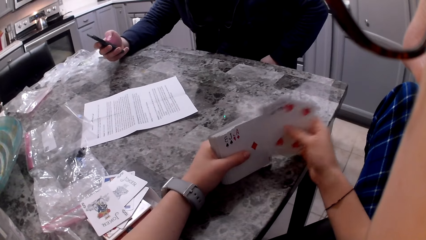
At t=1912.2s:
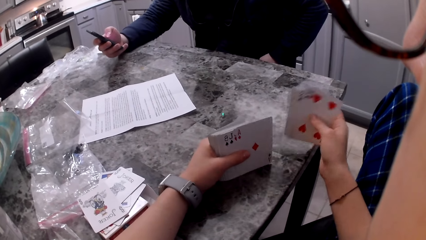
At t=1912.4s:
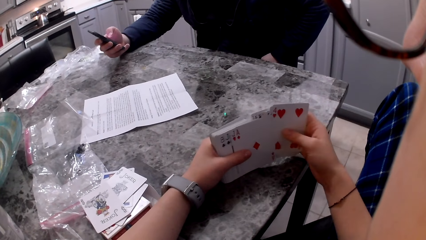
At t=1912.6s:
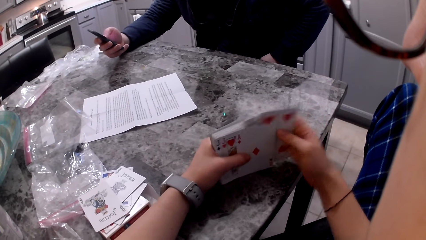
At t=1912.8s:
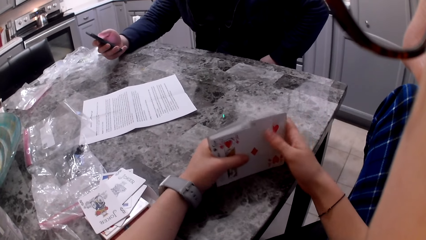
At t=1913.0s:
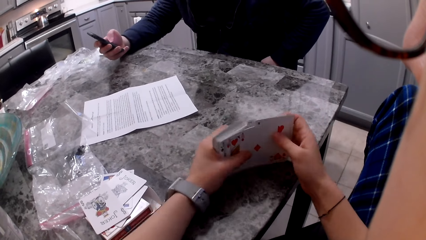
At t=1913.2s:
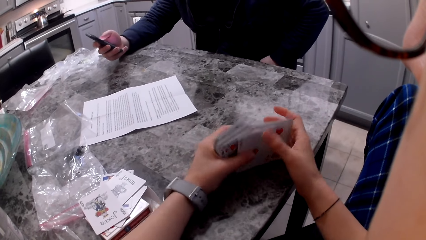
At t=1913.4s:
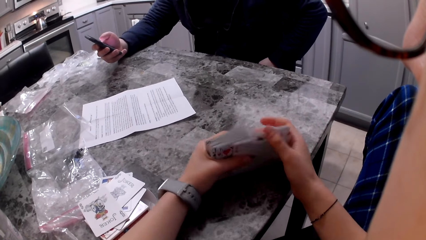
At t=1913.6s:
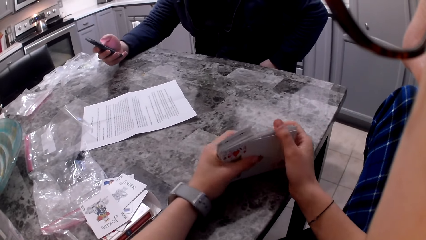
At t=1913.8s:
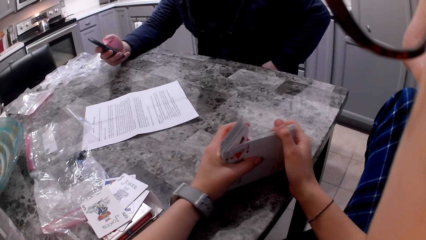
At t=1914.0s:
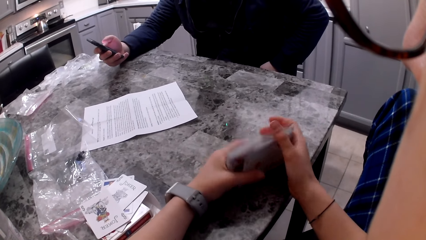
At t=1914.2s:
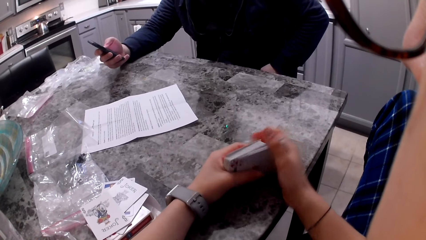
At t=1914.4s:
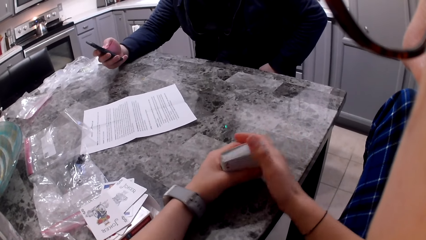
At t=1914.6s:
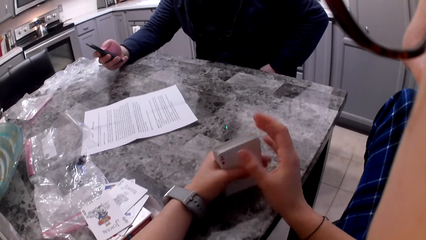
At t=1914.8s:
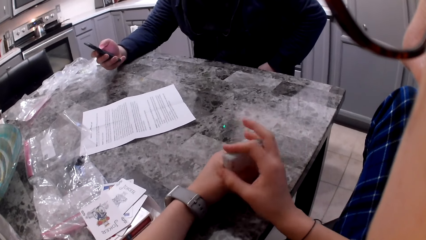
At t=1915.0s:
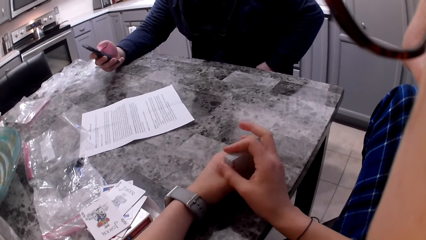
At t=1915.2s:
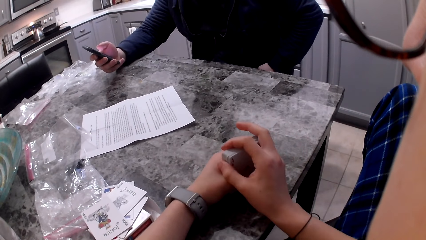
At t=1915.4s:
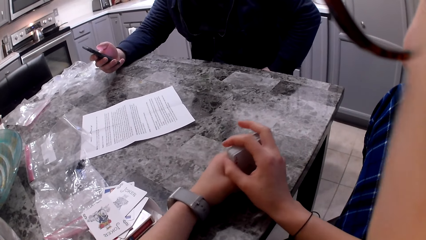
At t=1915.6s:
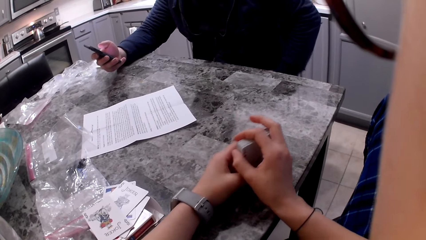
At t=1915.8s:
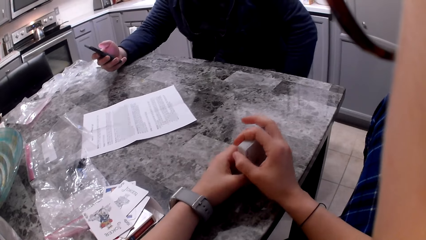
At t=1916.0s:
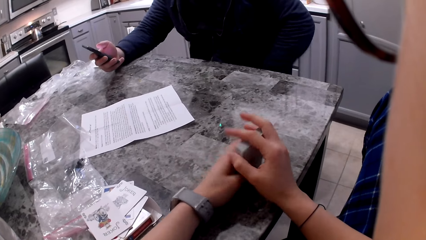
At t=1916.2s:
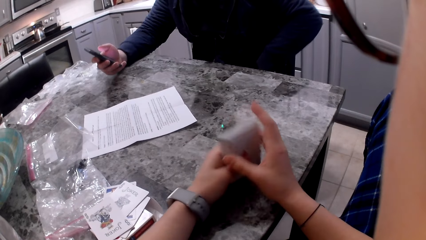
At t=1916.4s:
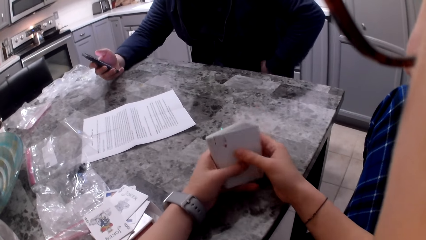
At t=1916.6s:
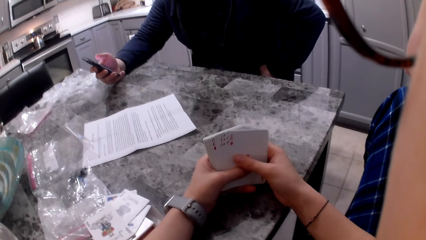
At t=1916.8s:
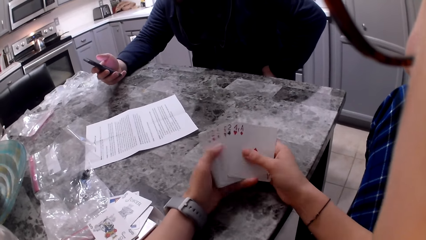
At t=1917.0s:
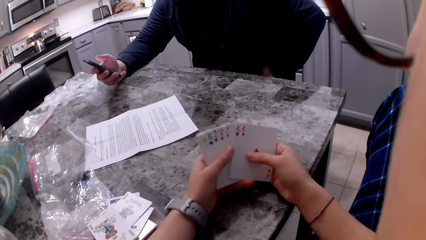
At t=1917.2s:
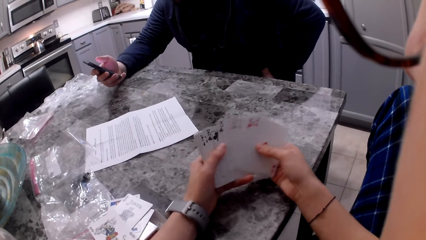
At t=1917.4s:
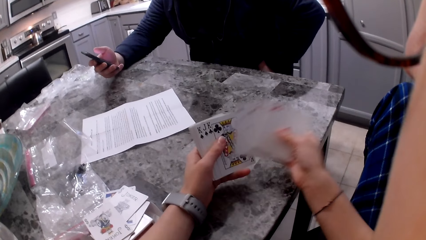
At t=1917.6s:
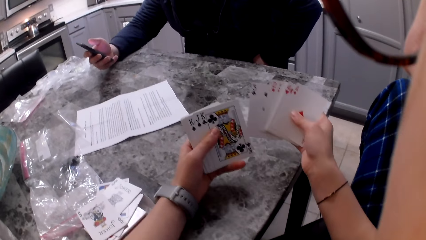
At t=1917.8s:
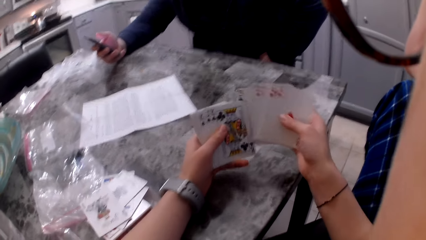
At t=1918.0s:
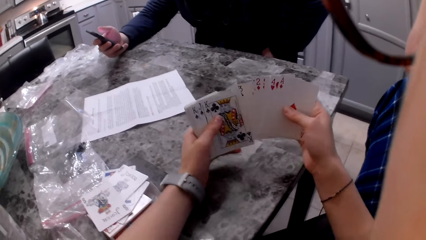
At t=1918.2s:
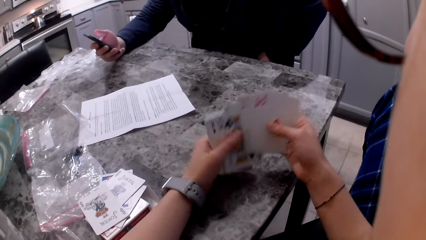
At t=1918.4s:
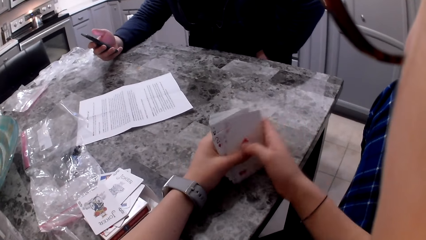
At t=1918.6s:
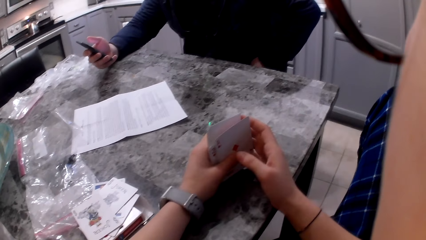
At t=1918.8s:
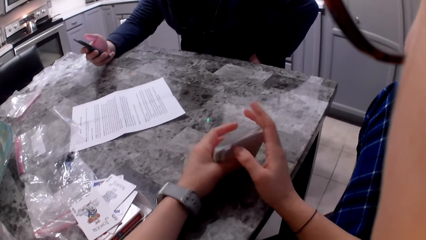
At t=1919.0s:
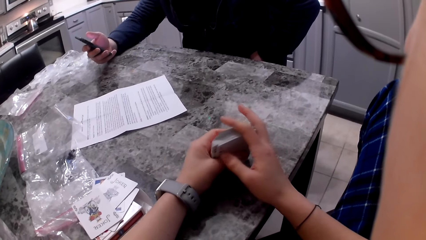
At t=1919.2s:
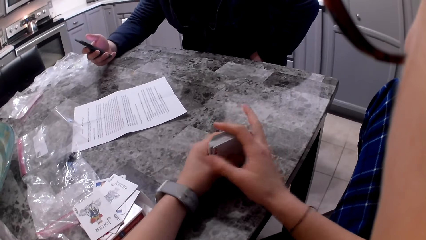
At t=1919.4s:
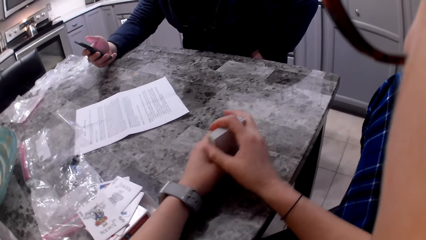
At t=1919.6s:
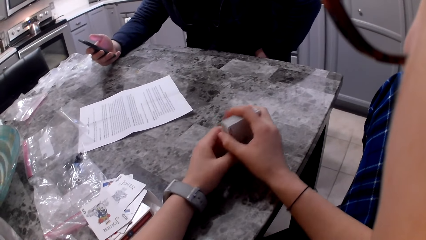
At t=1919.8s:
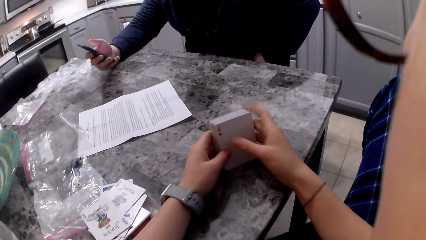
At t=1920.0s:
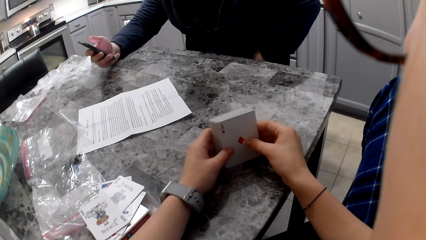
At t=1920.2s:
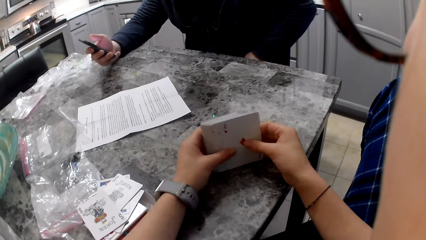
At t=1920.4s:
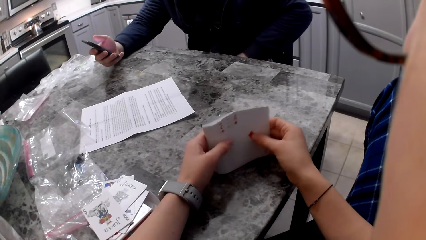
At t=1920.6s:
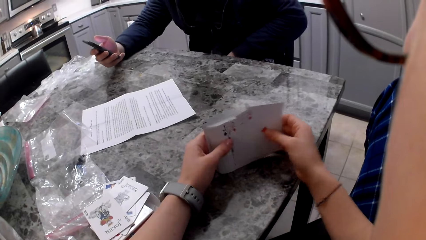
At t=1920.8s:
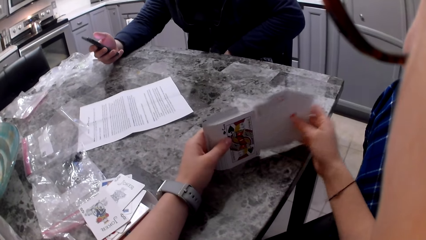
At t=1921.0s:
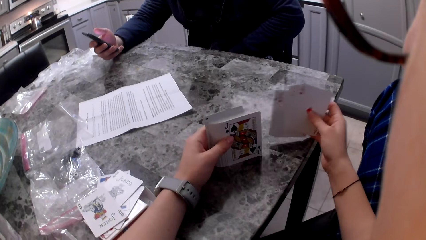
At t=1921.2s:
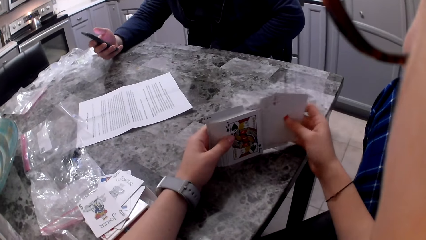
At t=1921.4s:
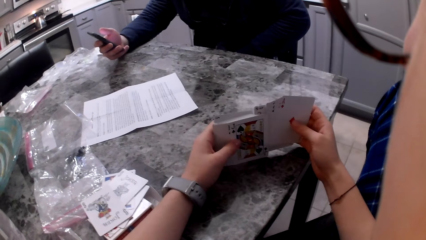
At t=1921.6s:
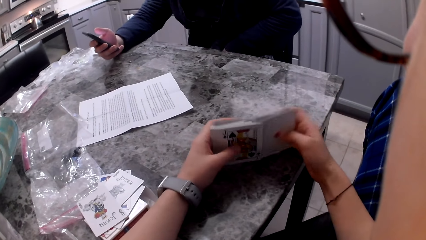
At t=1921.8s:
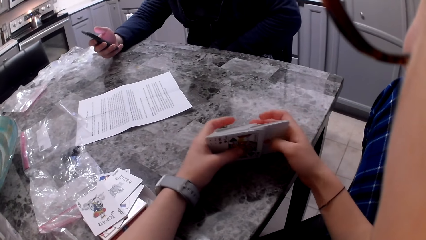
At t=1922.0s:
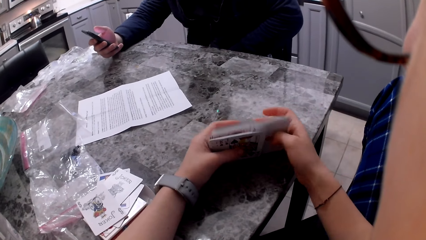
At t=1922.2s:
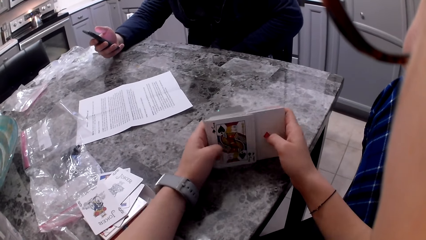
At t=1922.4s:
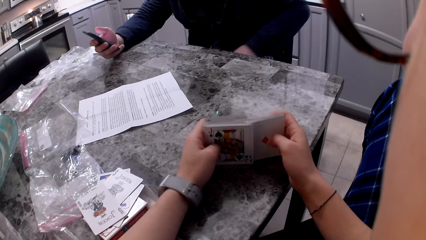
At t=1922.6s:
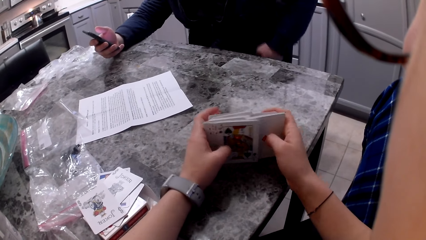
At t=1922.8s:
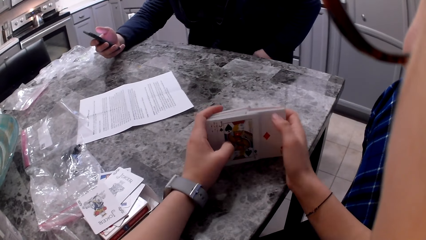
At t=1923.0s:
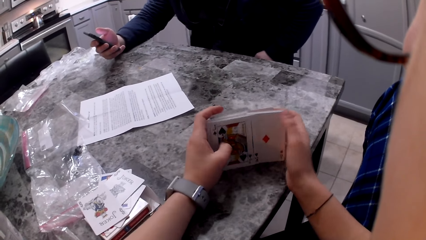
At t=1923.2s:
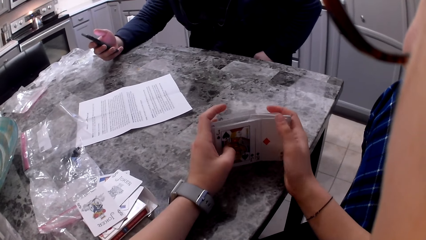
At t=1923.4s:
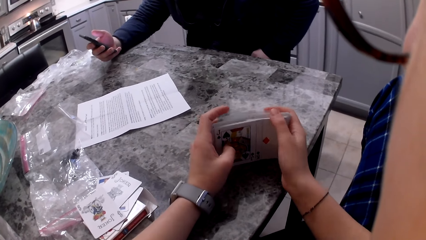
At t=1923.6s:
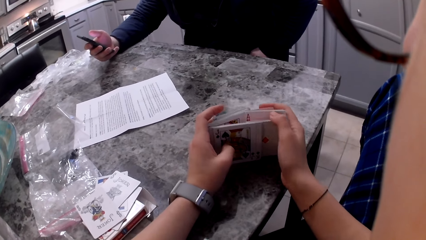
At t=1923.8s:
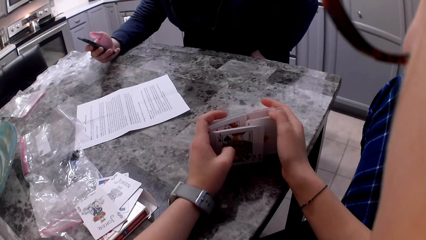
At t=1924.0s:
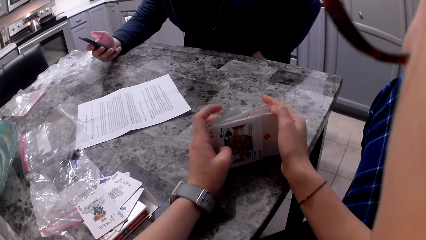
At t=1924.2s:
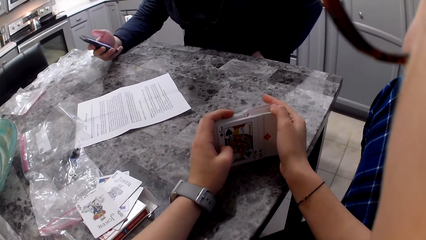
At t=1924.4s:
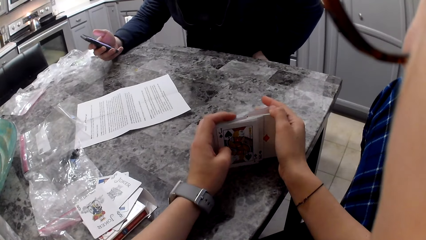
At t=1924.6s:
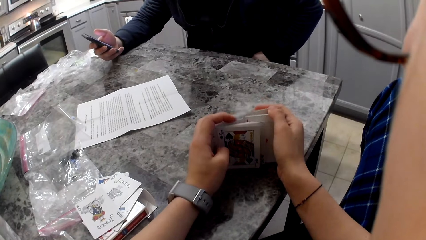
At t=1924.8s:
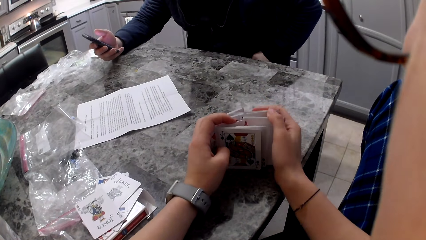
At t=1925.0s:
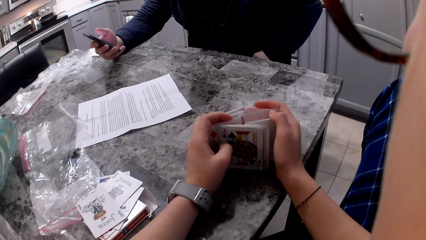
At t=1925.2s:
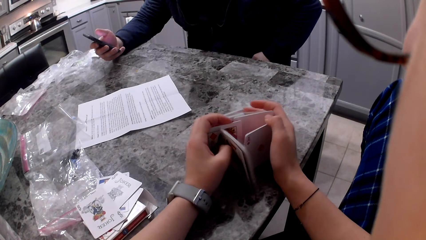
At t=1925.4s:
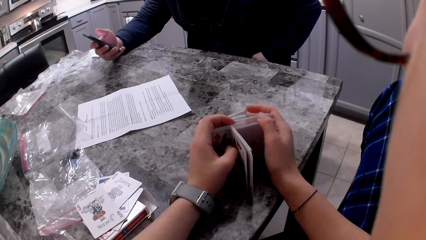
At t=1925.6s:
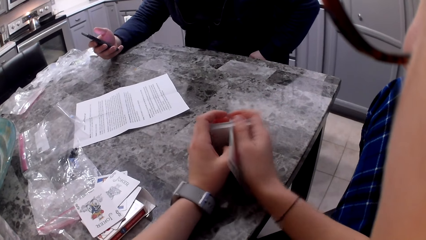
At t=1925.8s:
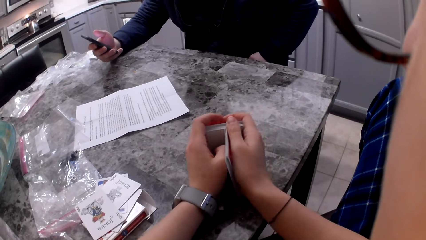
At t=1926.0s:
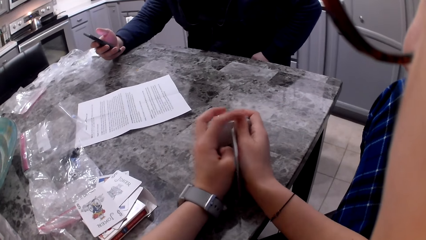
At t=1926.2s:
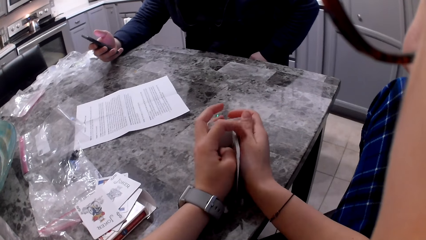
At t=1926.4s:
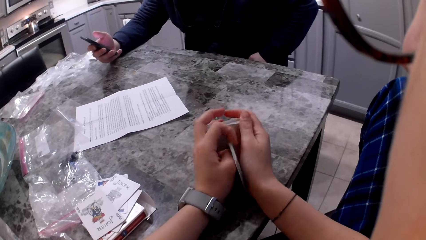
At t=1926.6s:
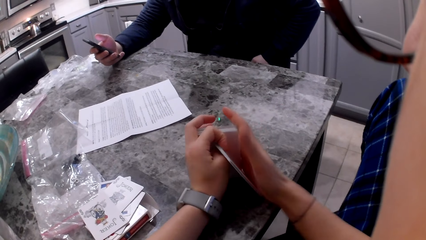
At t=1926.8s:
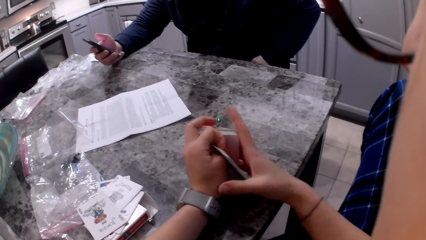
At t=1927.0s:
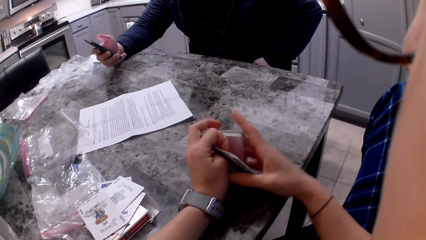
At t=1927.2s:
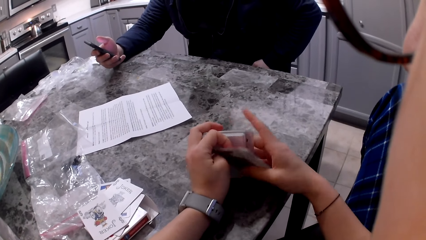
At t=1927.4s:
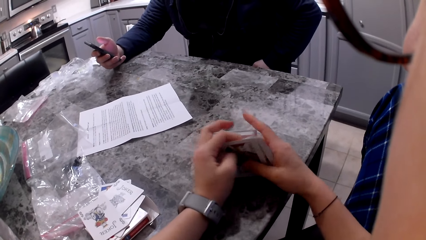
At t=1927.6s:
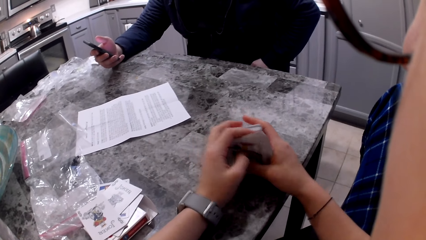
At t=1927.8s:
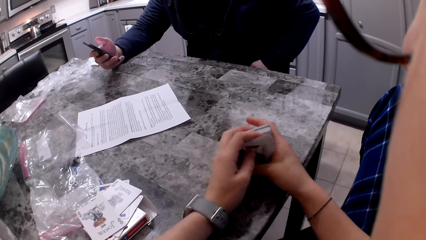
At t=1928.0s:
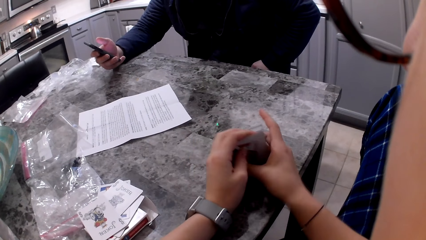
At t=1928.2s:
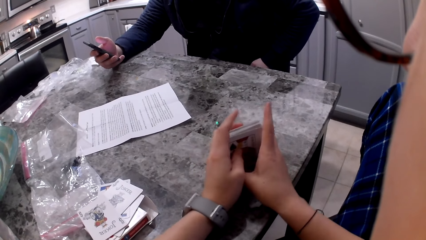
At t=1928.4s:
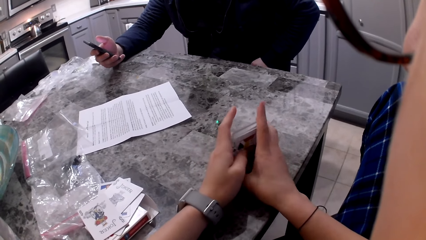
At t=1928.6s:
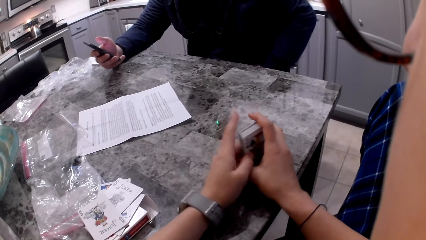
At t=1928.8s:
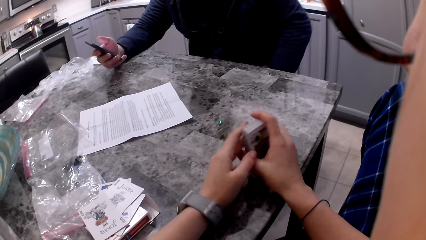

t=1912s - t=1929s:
The camera wearer aligns the cards. A man operates a phone. The camera wearer shuffles the cards. They align the cards. They shuffle the cards. They align the cards.
